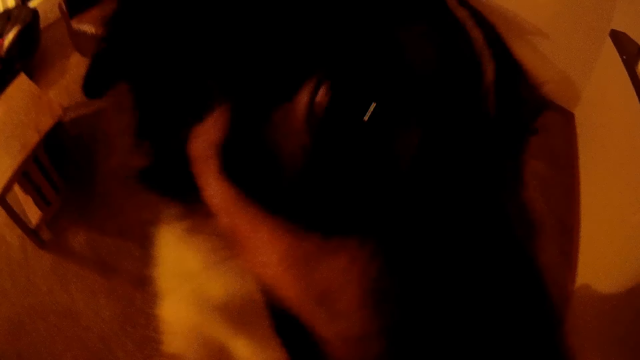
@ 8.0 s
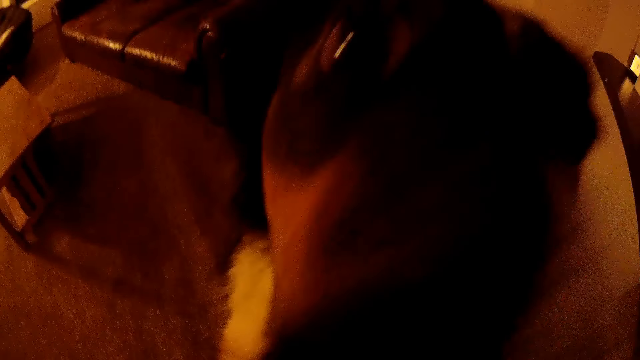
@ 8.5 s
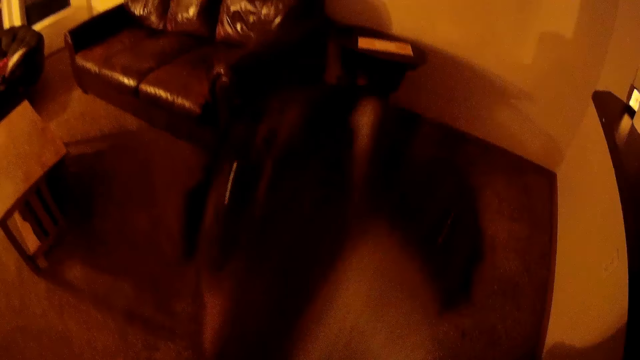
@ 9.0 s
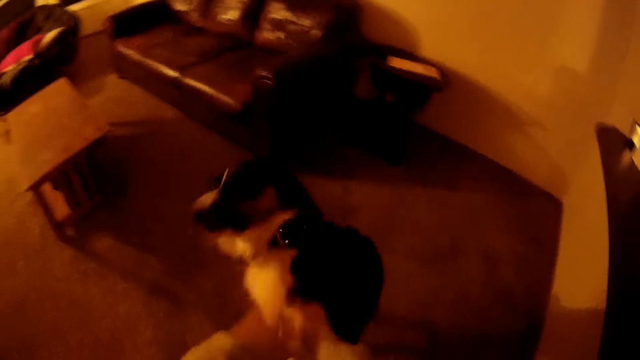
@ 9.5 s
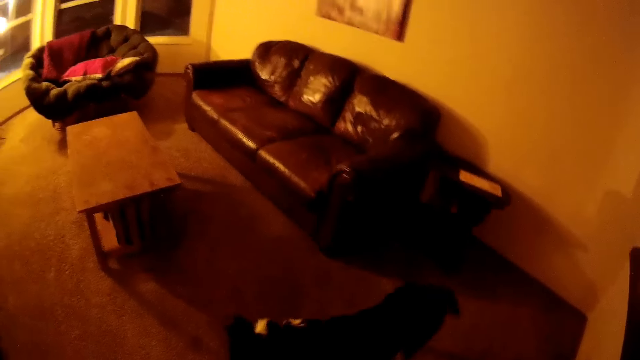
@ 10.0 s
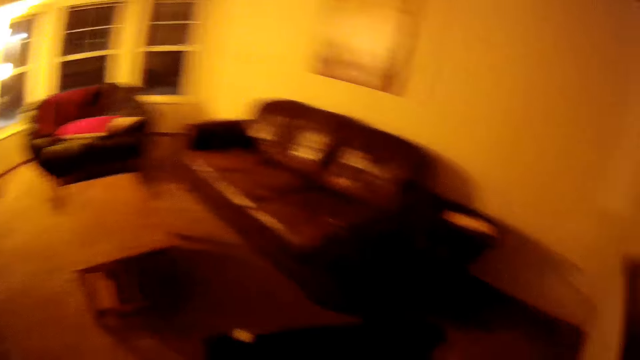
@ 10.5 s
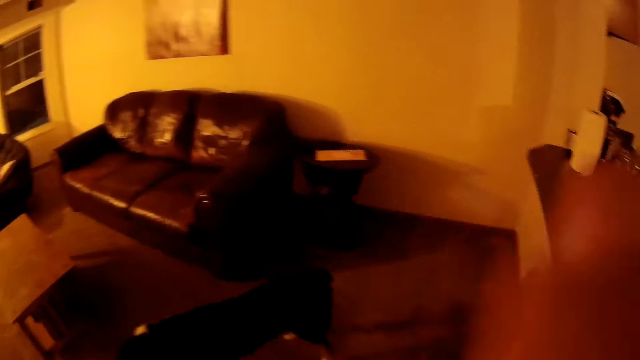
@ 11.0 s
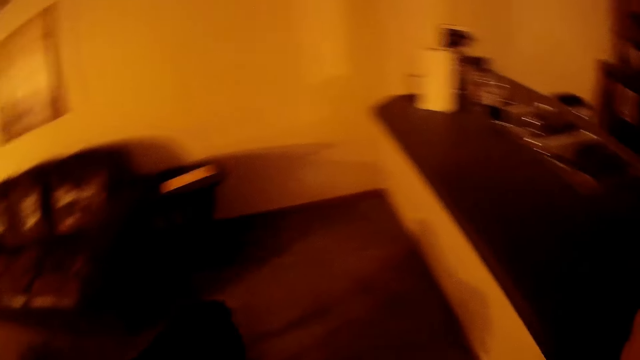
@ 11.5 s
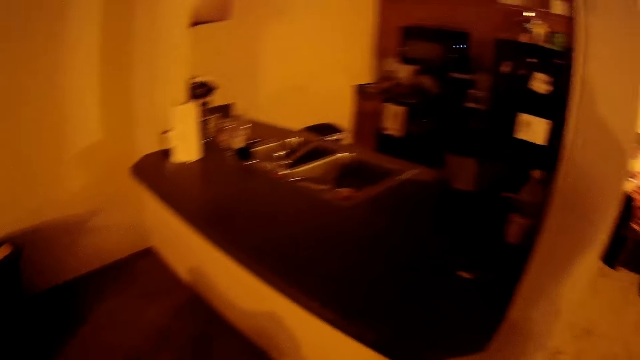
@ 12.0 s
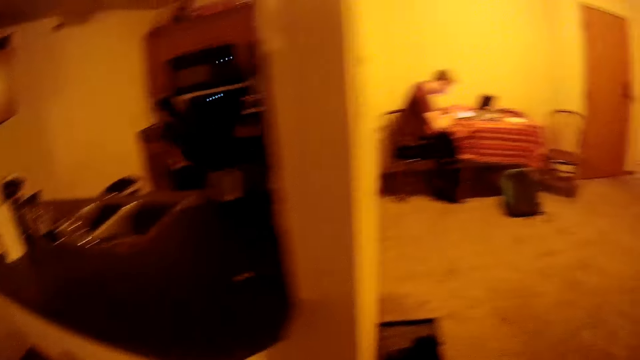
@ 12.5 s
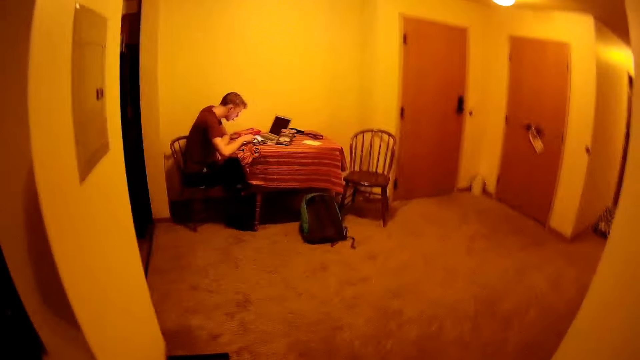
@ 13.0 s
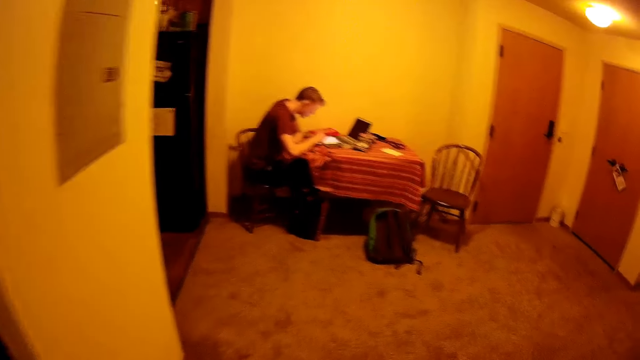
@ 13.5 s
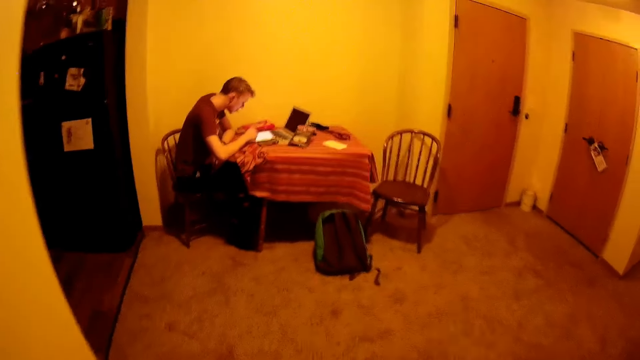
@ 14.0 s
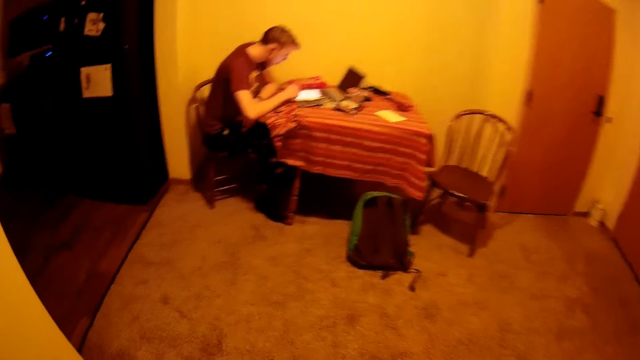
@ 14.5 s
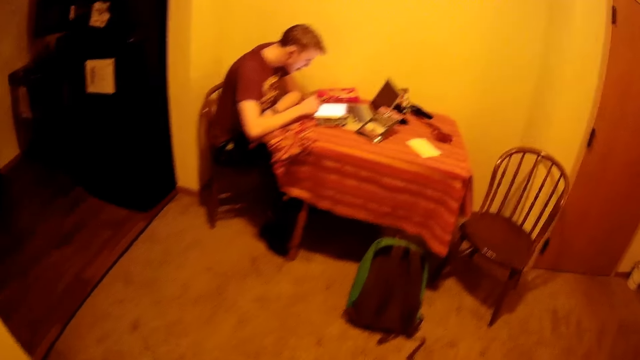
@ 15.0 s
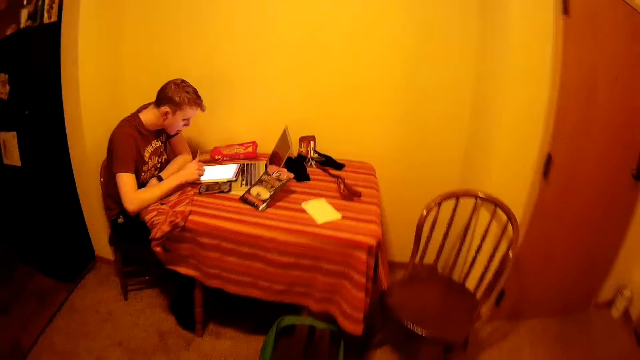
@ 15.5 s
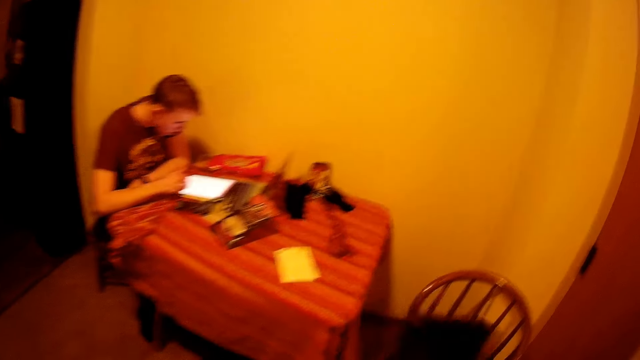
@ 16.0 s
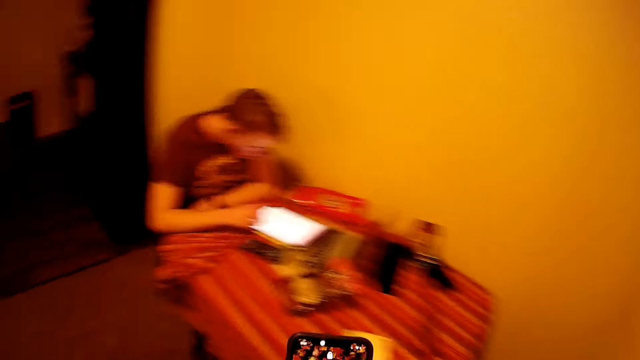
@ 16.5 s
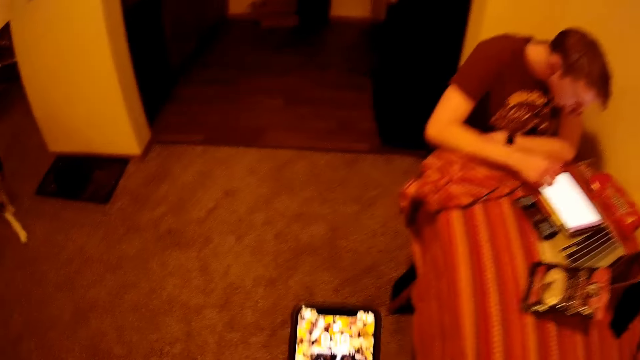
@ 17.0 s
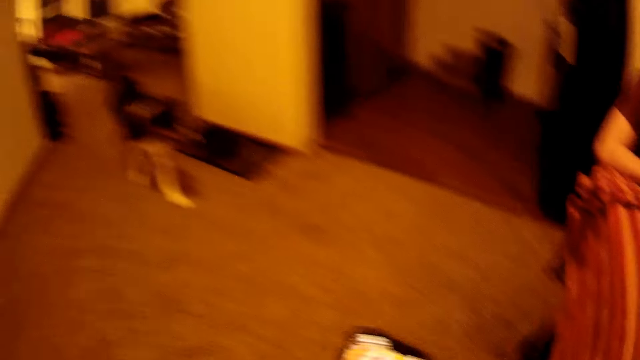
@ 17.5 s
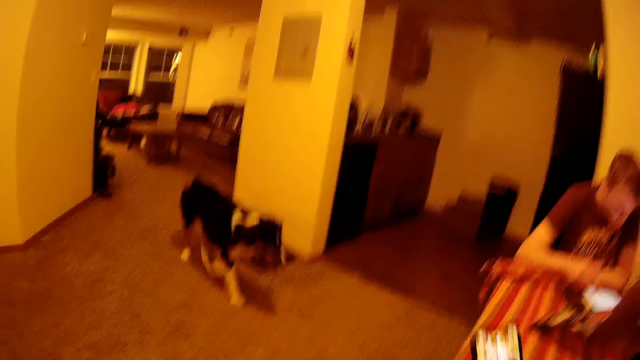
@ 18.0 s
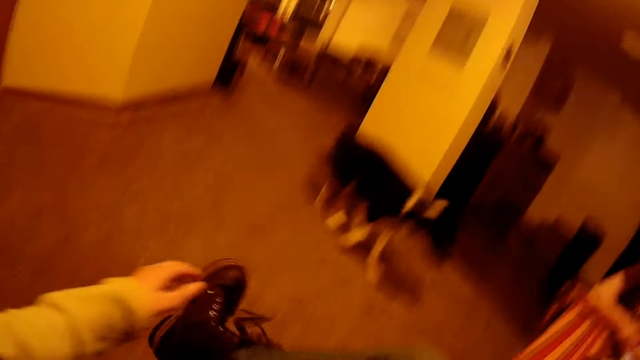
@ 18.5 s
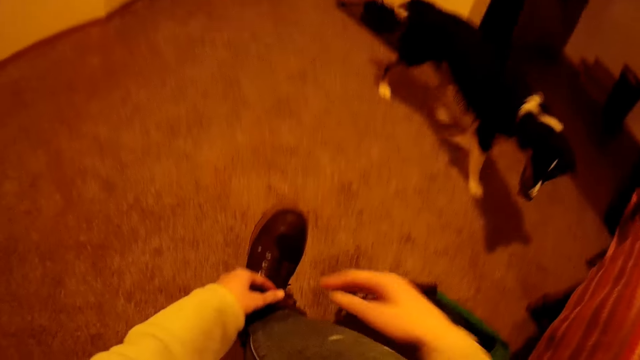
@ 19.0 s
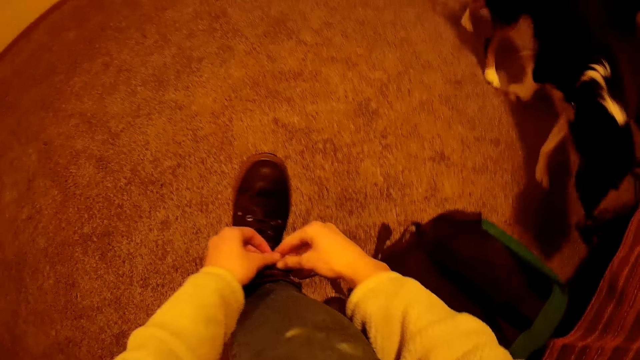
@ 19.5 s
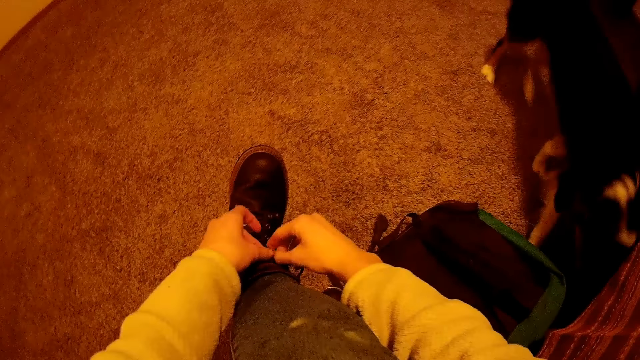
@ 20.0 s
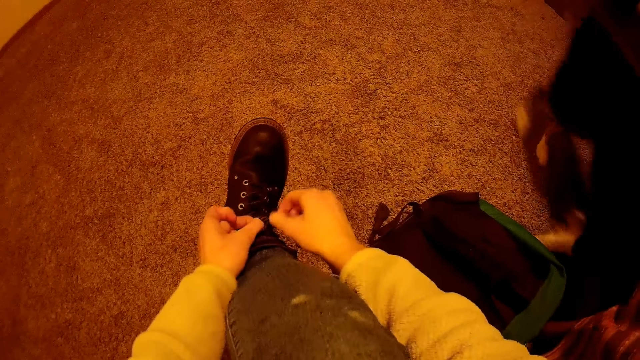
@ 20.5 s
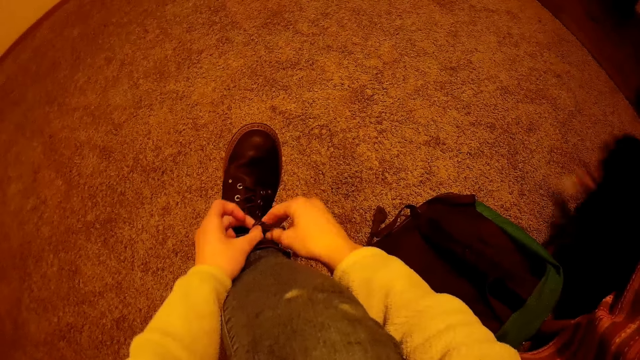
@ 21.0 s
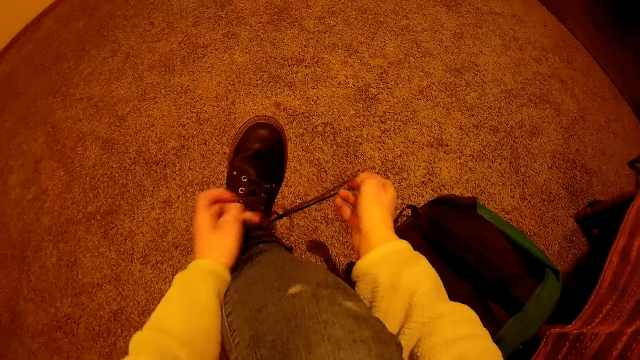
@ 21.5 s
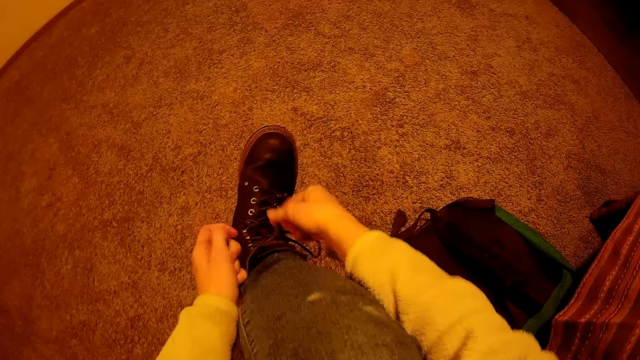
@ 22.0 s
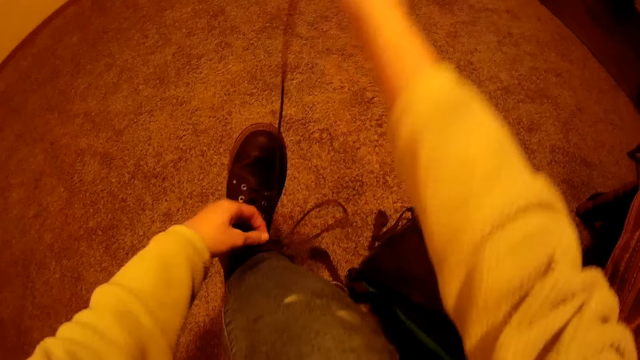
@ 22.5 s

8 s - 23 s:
The camera wearer drops the dog down. He lifts the right hand. He touches his nose with his right hand. He moves into the room. He operates a phone with both hands. He stares at the phone. He unties a shoelace in his right leg with both hands.

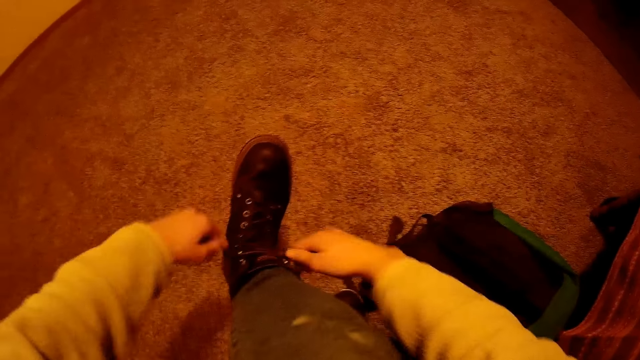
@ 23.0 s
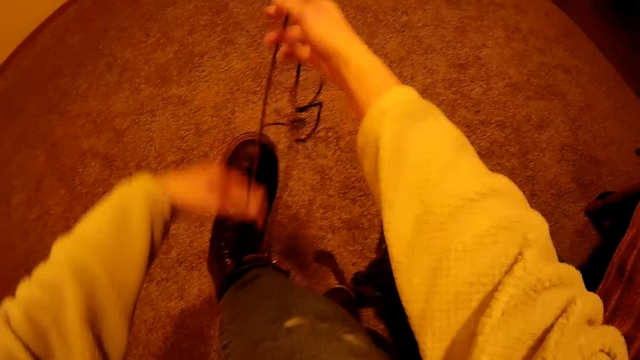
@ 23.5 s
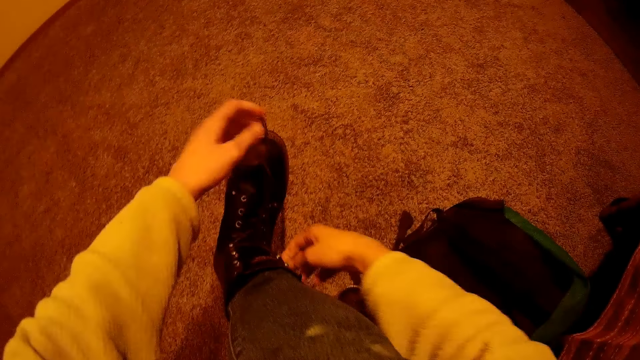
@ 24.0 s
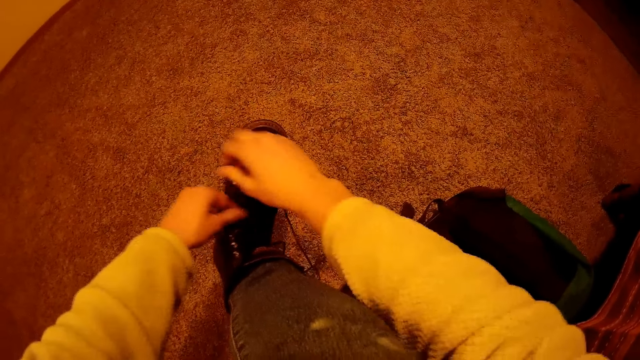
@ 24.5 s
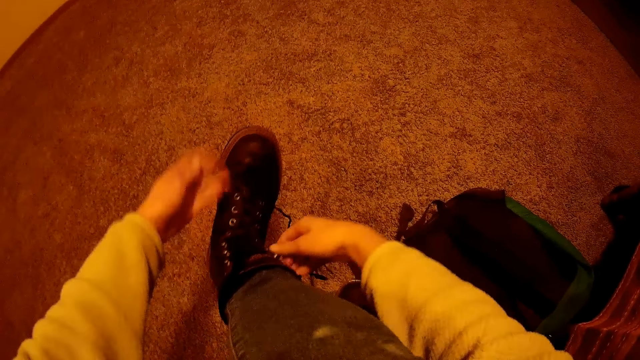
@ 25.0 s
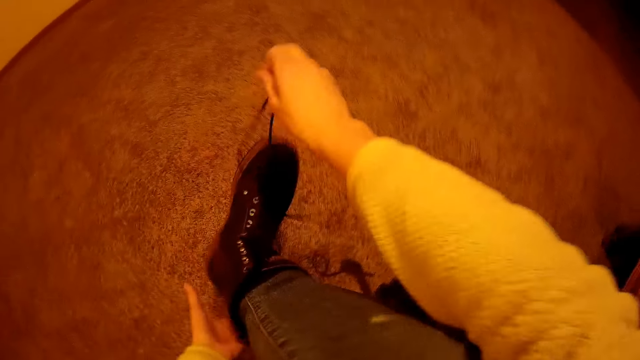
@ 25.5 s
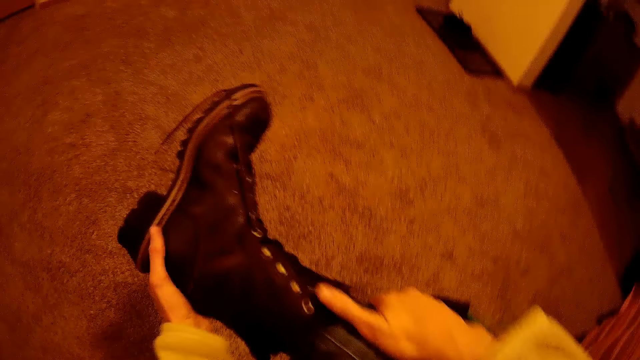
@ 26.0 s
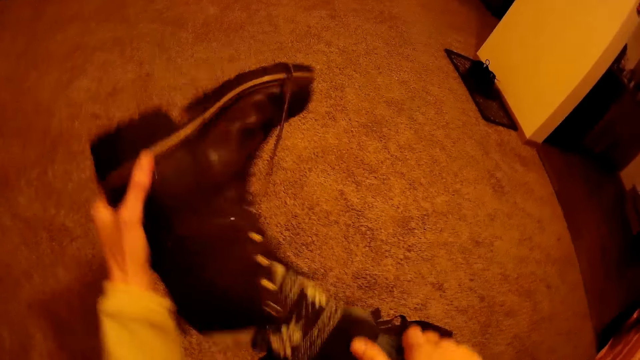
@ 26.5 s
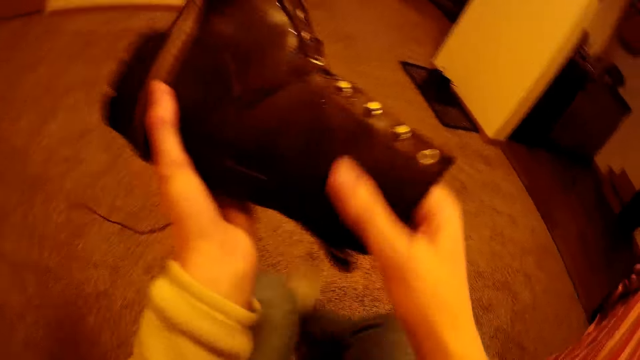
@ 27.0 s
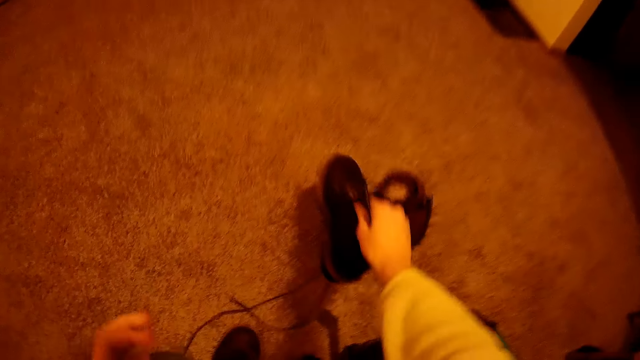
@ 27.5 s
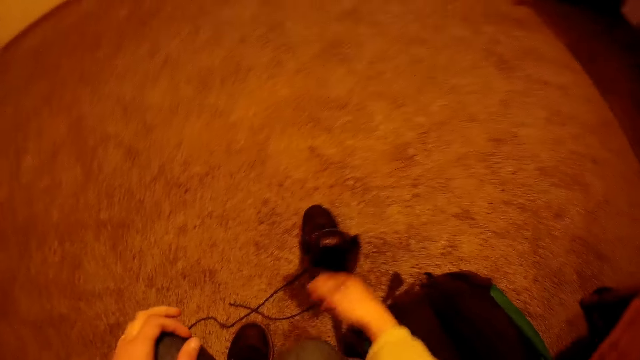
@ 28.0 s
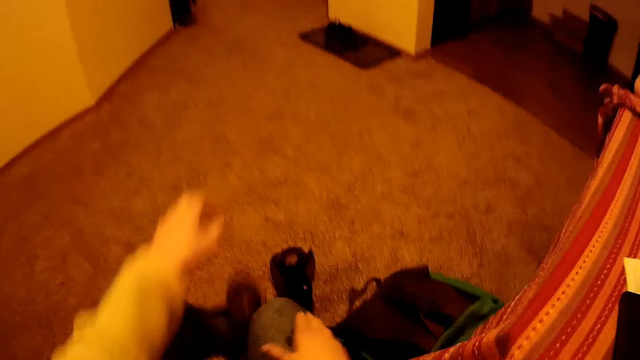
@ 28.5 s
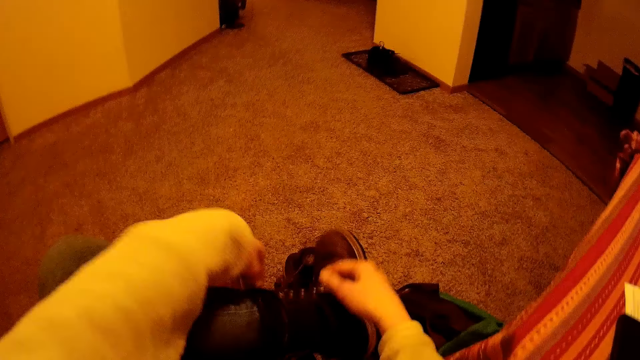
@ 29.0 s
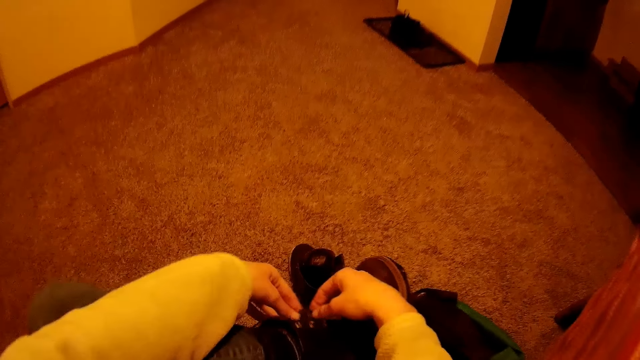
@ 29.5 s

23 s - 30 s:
The camera wearer removes the shoe on his right leg with his left hand. He drops the shoe on the floor with his right hand. He unties a shoelace on his left leg with both hands.
